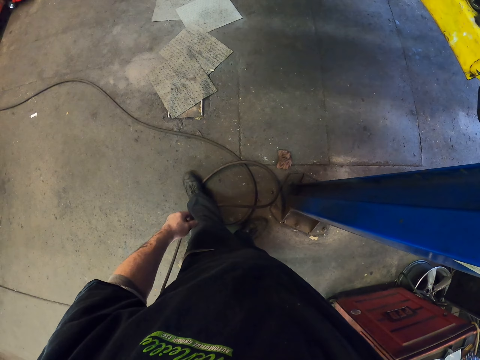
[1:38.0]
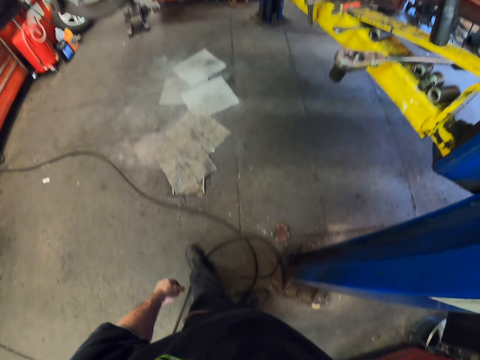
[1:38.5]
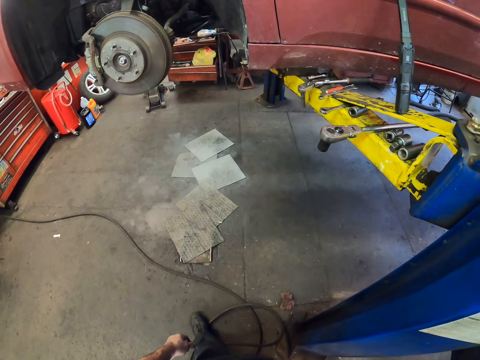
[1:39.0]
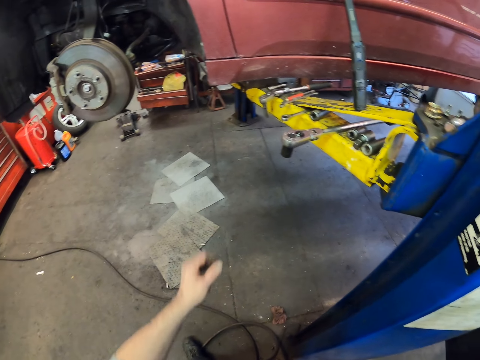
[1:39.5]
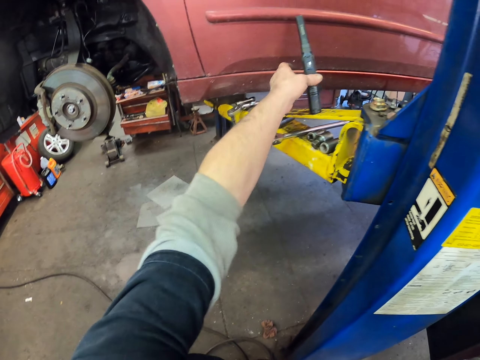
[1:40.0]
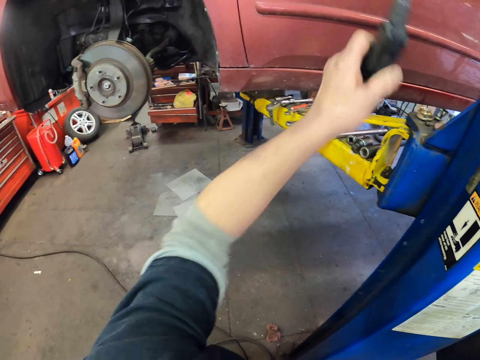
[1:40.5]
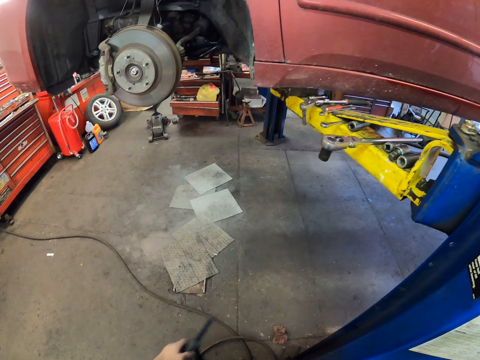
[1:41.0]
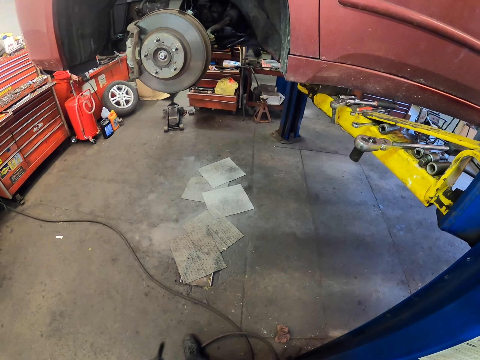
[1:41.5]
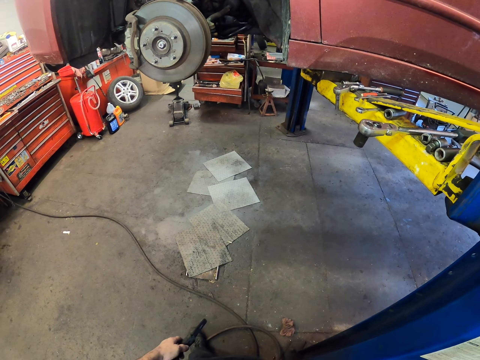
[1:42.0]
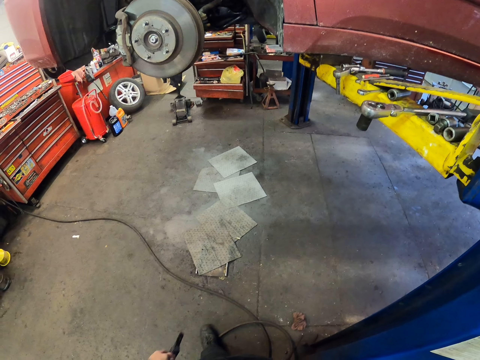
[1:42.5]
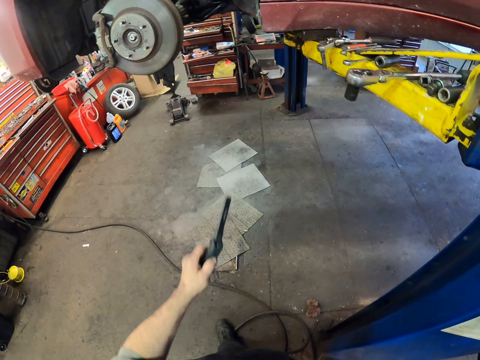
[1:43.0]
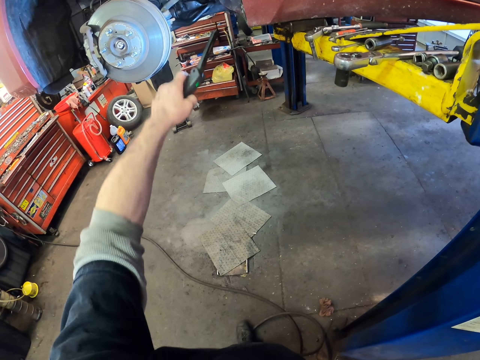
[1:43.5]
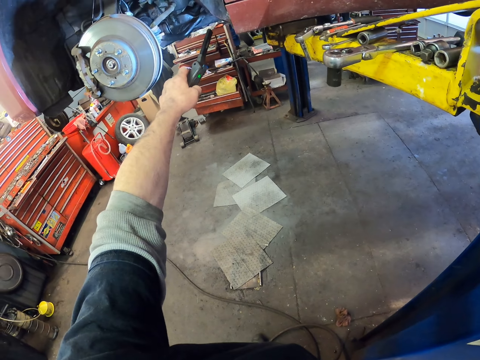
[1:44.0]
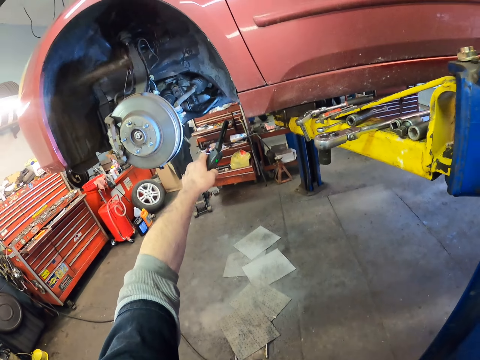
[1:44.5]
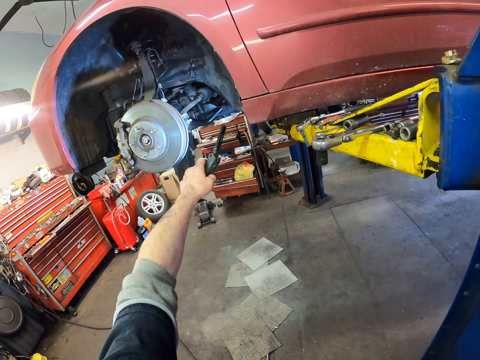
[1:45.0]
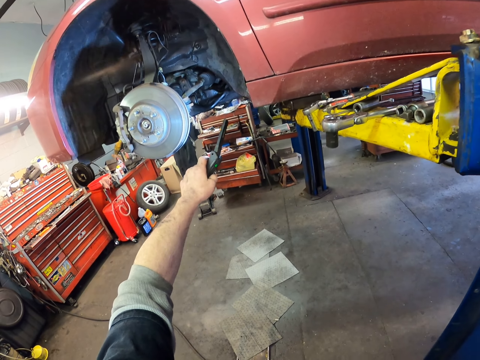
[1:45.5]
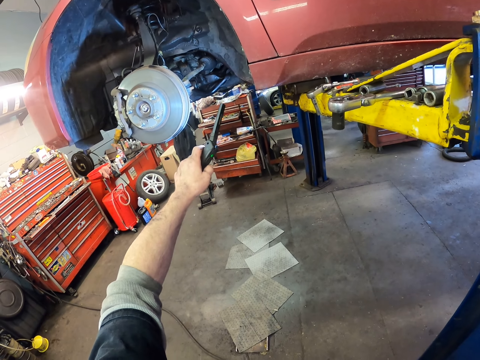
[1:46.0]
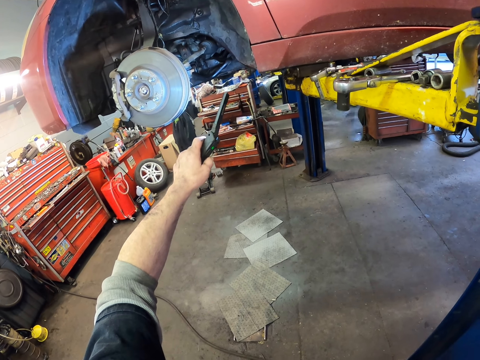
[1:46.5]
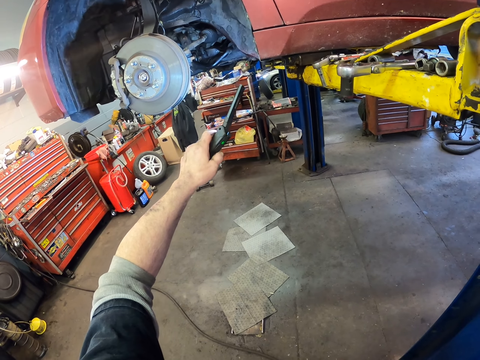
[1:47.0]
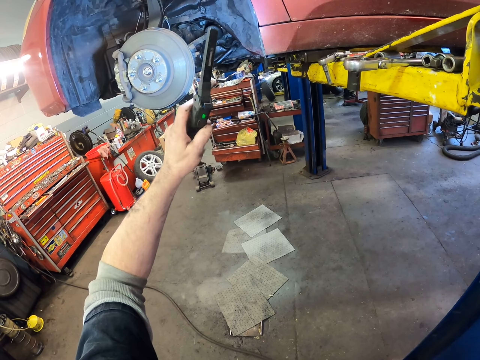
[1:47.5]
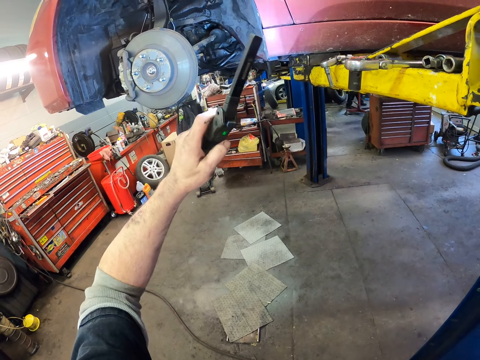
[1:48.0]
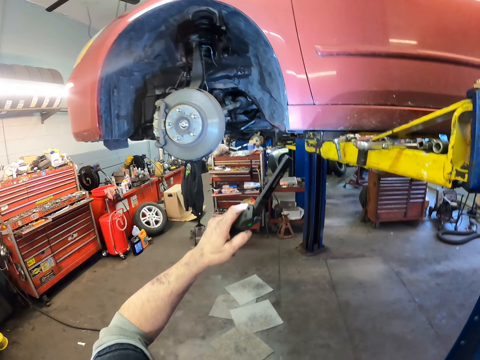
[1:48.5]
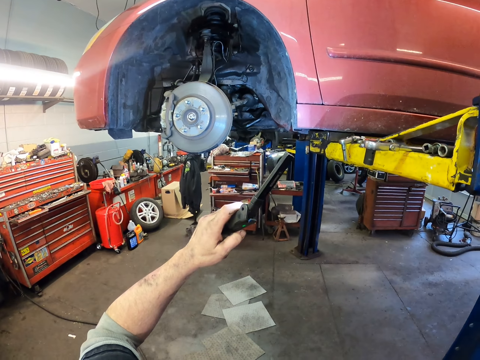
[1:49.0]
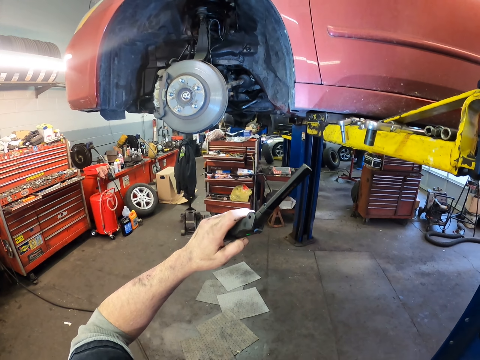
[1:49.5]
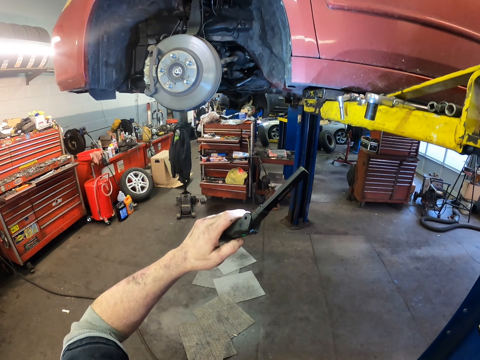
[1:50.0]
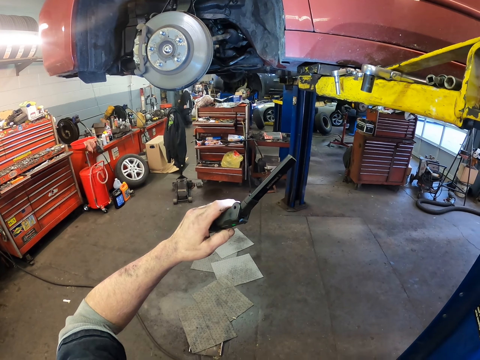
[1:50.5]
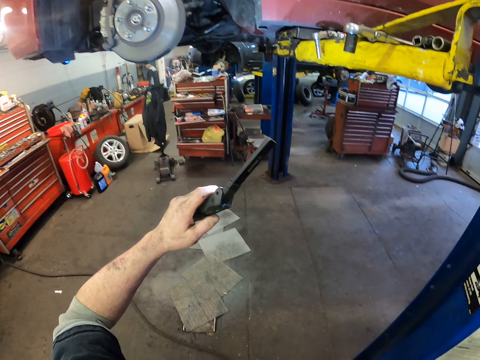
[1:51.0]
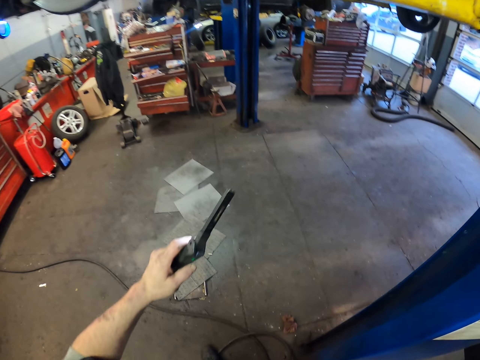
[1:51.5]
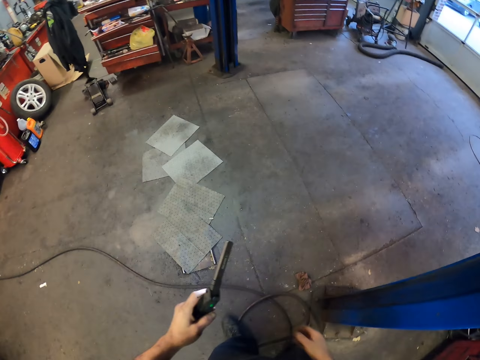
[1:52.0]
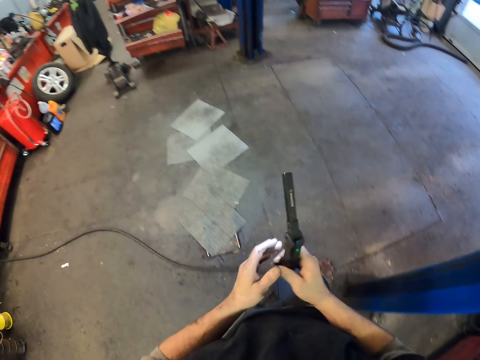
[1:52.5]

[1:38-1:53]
The camera wearer picks up the torch. They light the car with the torch.

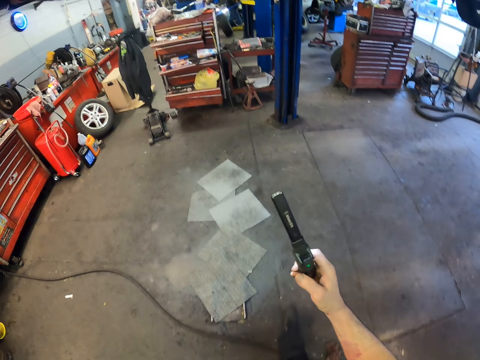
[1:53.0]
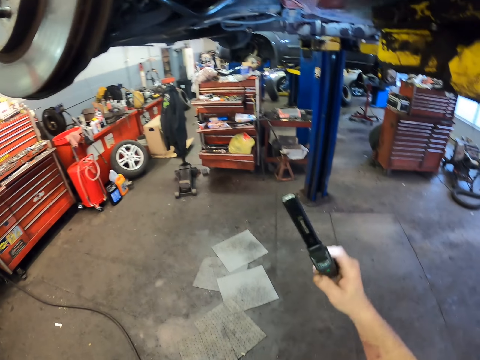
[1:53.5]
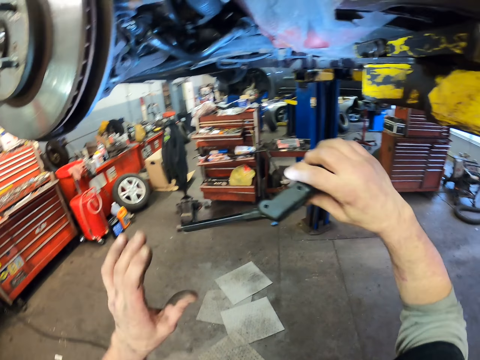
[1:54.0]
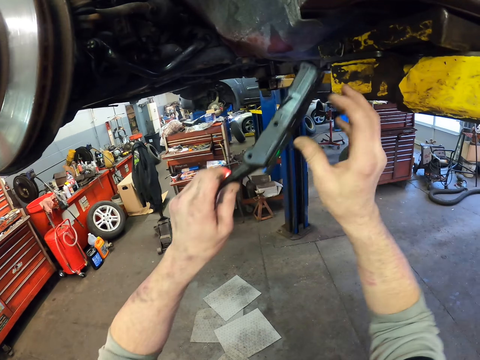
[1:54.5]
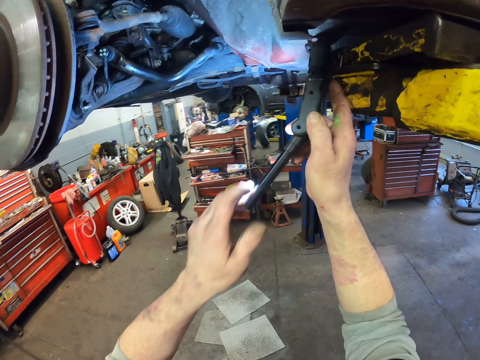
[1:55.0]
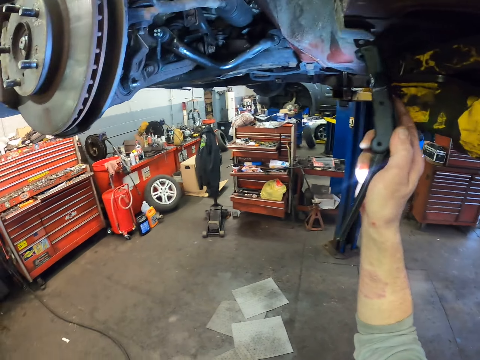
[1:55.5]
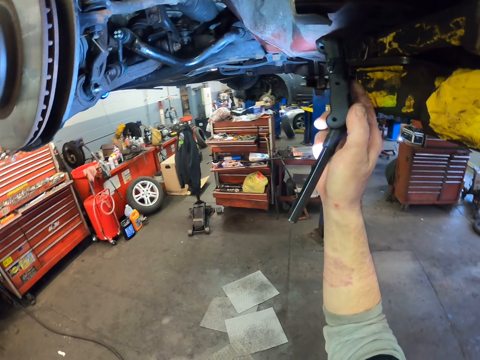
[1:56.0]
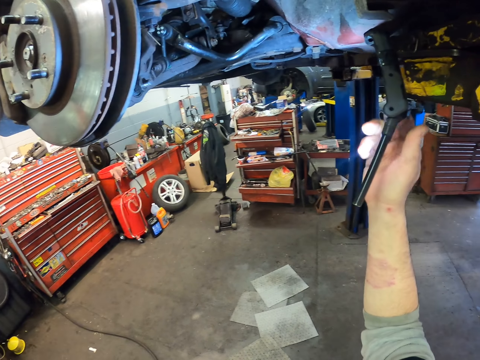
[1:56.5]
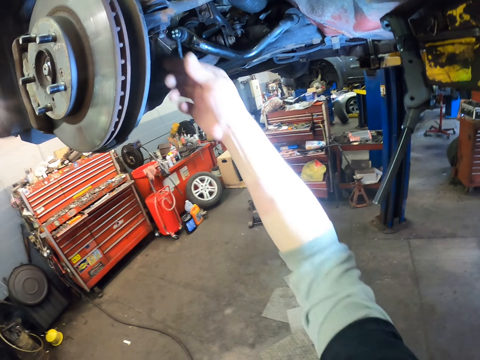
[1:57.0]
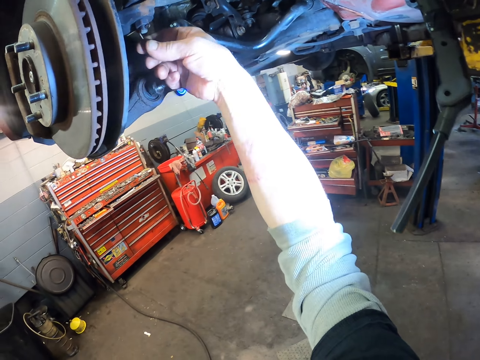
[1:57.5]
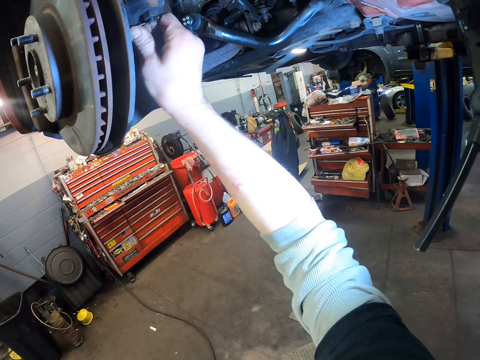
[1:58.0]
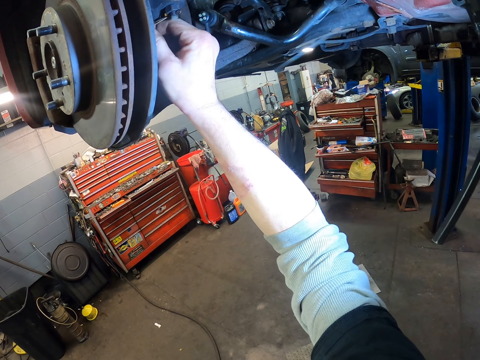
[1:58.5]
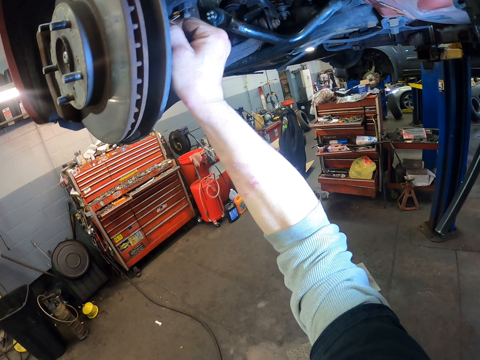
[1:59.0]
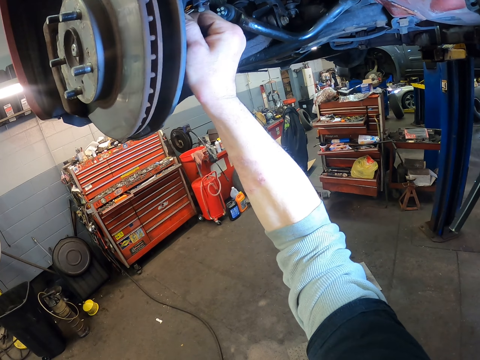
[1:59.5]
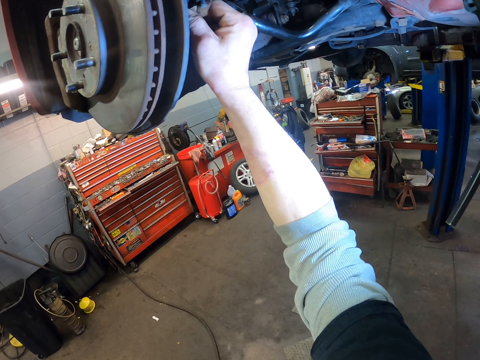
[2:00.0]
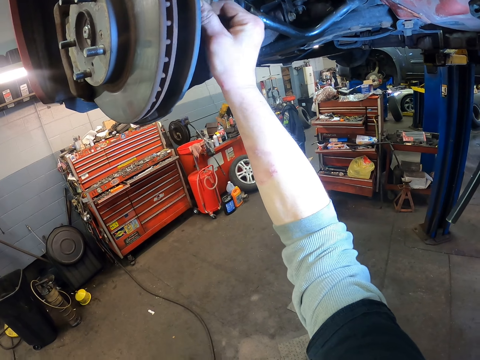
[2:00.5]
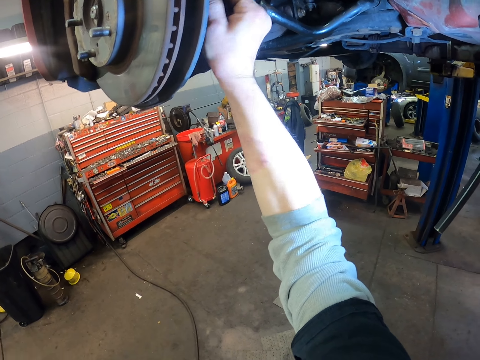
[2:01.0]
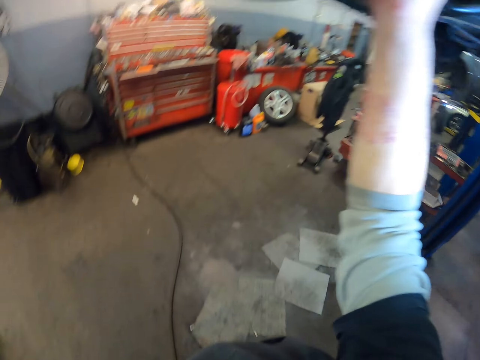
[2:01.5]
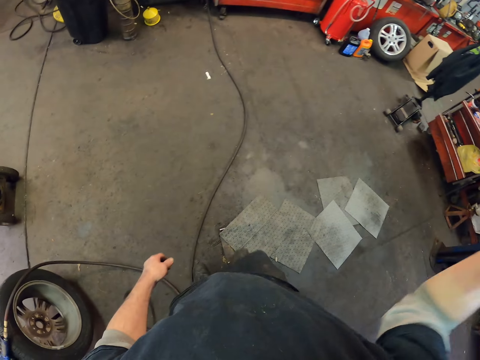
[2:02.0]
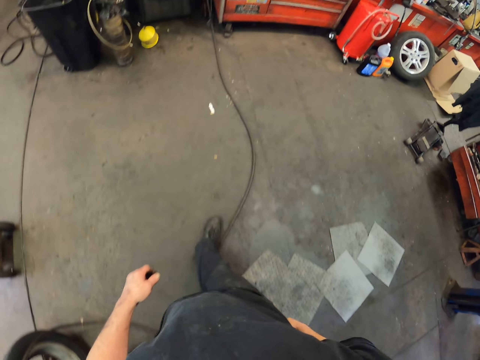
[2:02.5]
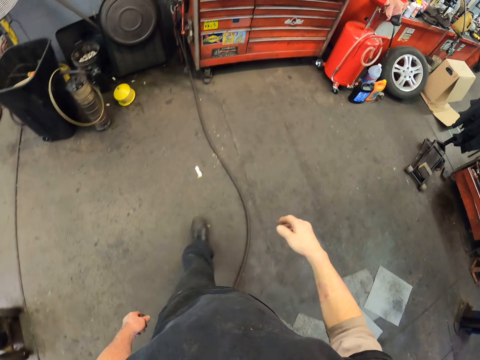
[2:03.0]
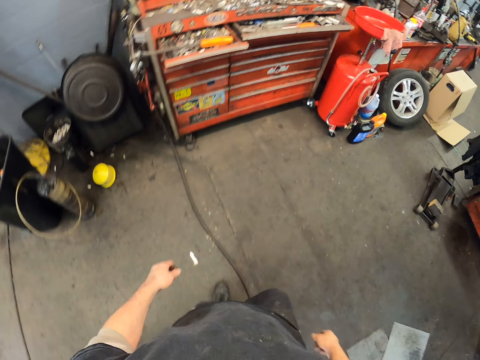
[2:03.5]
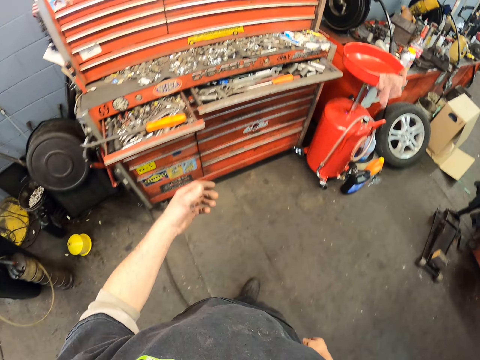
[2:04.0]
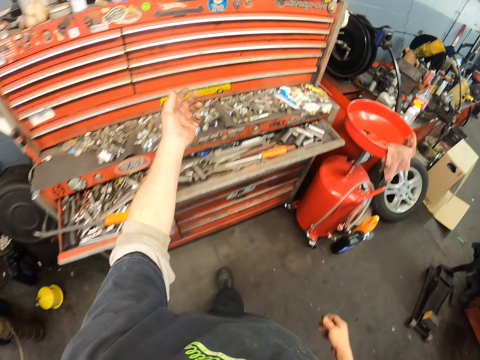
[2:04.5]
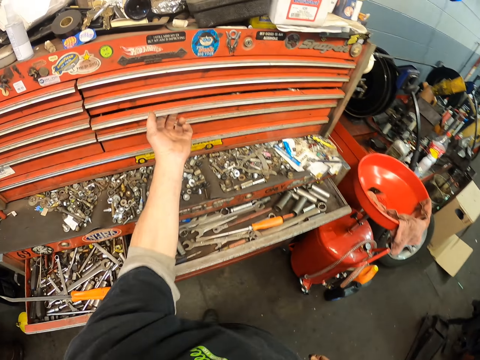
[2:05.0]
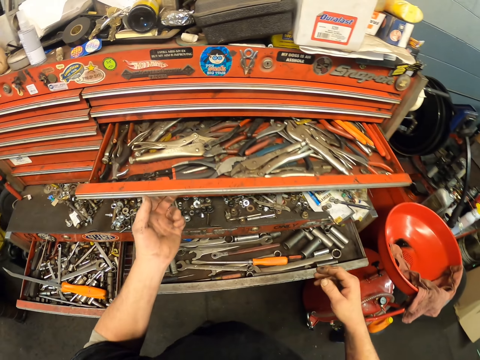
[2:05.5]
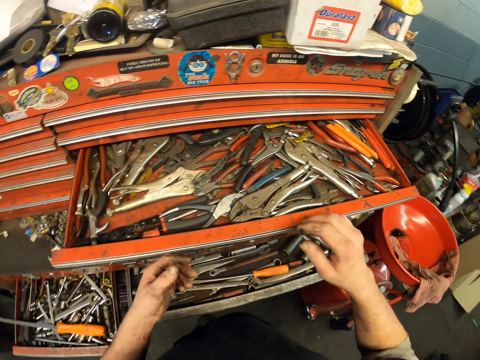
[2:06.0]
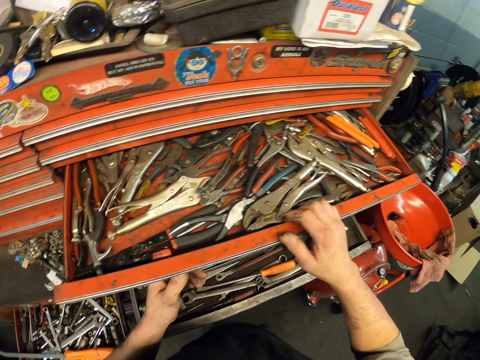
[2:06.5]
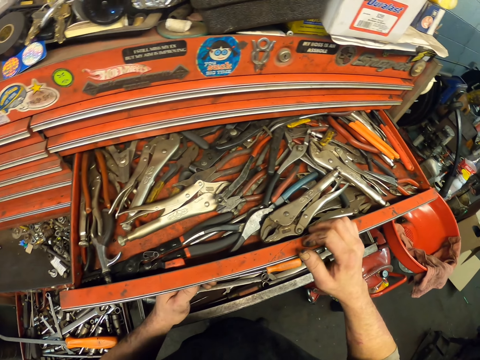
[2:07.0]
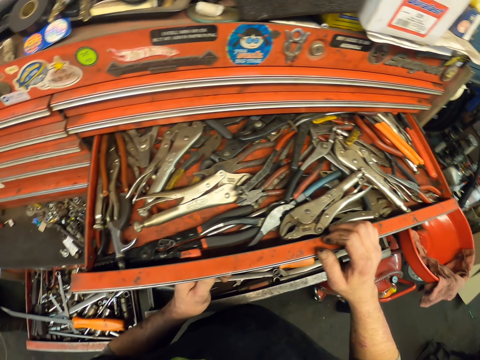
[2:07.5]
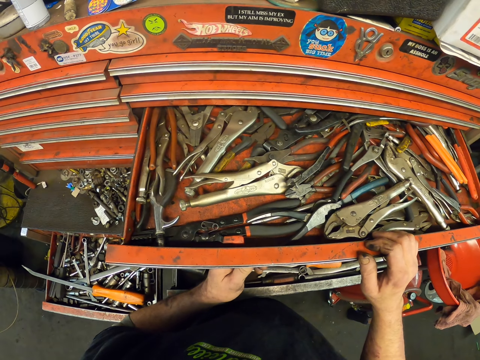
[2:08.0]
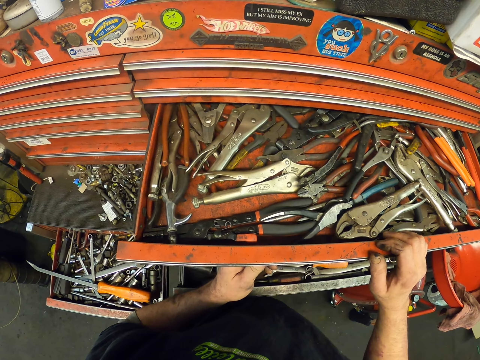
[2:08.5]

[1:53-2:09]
The camera wearer does something. They walk around. They open the drawer.
